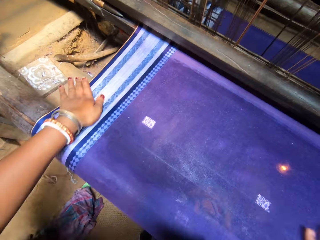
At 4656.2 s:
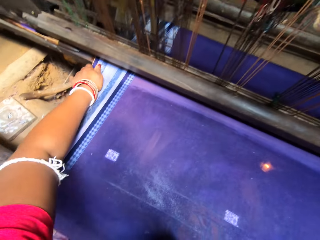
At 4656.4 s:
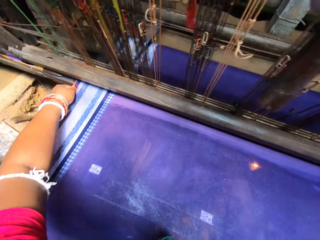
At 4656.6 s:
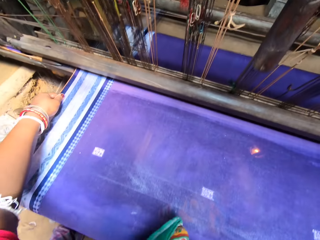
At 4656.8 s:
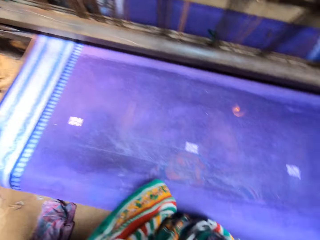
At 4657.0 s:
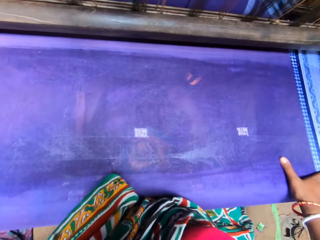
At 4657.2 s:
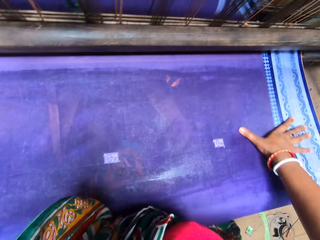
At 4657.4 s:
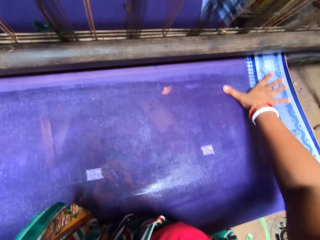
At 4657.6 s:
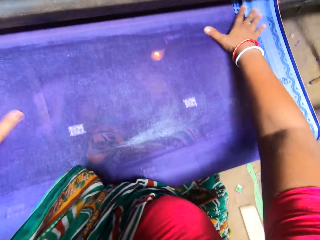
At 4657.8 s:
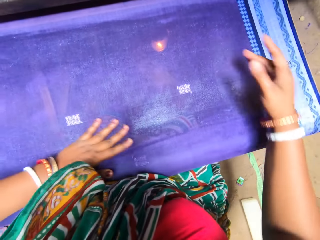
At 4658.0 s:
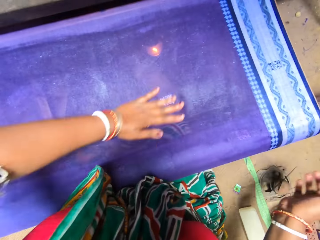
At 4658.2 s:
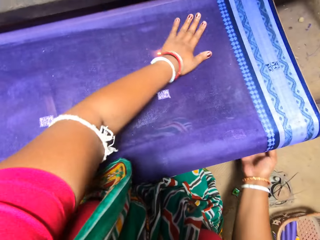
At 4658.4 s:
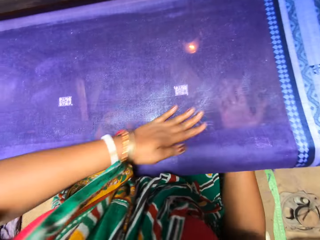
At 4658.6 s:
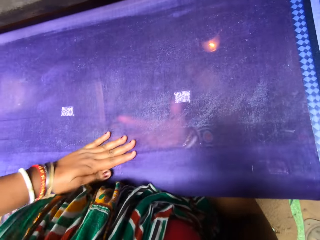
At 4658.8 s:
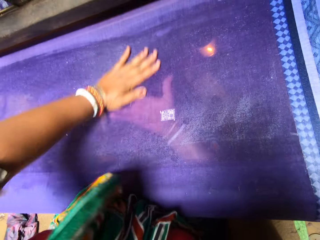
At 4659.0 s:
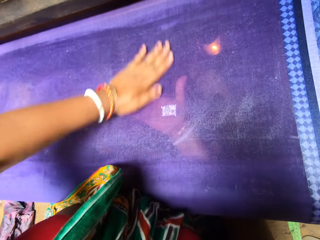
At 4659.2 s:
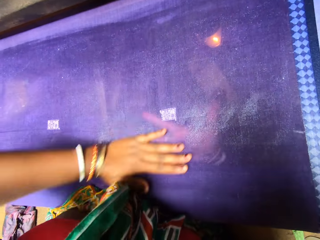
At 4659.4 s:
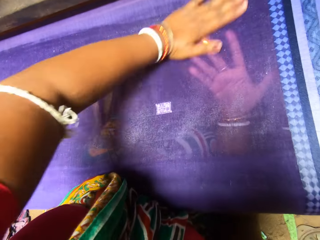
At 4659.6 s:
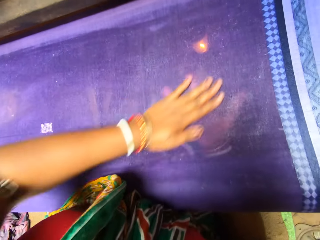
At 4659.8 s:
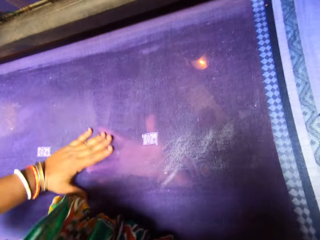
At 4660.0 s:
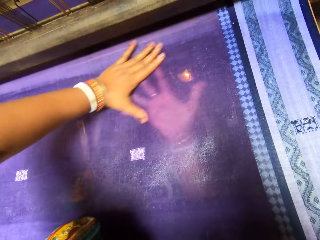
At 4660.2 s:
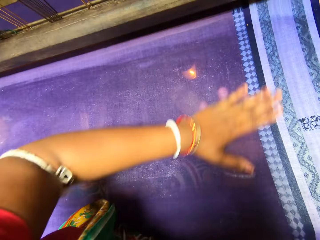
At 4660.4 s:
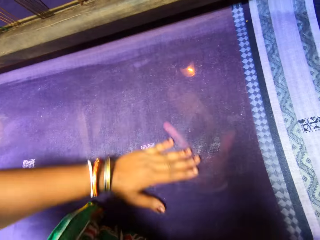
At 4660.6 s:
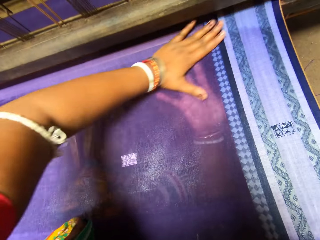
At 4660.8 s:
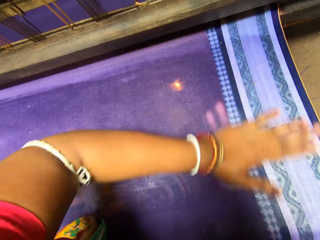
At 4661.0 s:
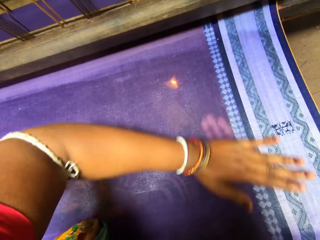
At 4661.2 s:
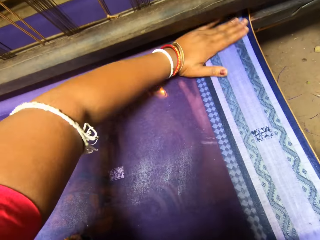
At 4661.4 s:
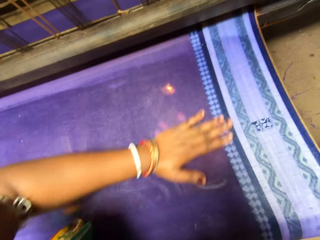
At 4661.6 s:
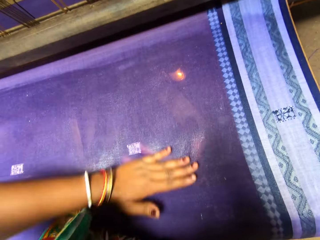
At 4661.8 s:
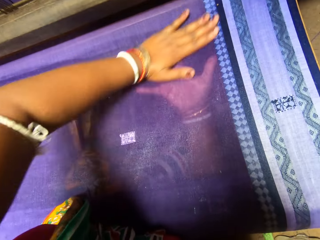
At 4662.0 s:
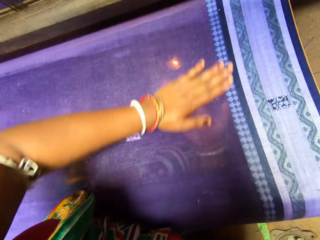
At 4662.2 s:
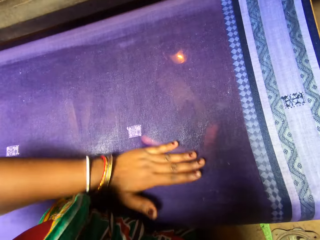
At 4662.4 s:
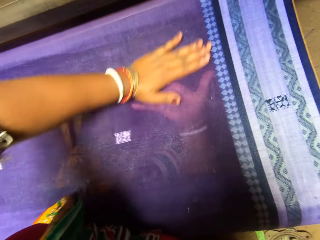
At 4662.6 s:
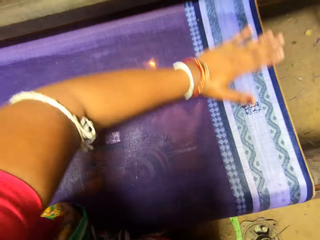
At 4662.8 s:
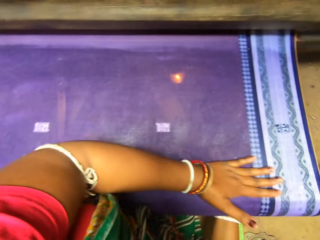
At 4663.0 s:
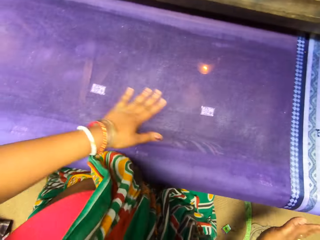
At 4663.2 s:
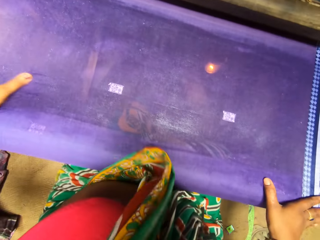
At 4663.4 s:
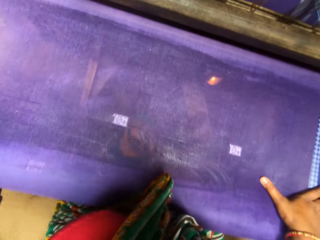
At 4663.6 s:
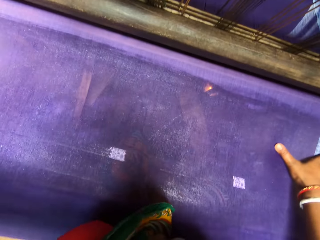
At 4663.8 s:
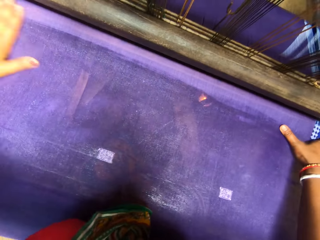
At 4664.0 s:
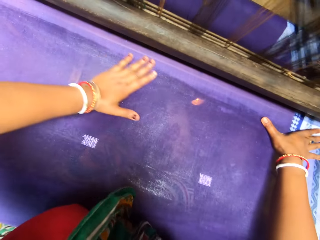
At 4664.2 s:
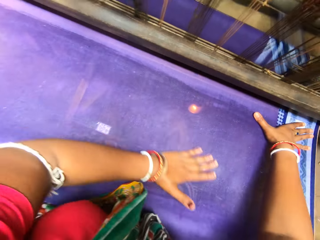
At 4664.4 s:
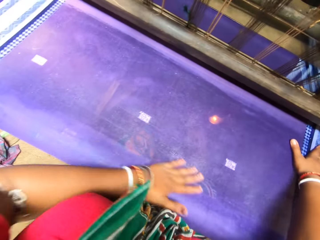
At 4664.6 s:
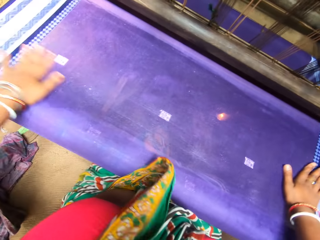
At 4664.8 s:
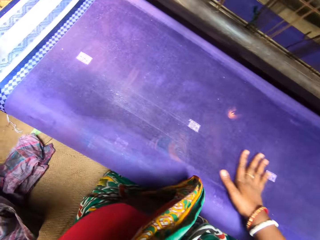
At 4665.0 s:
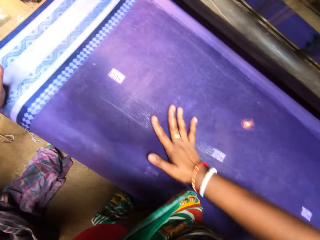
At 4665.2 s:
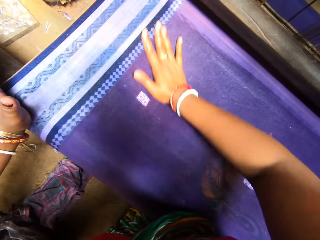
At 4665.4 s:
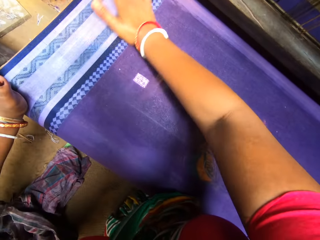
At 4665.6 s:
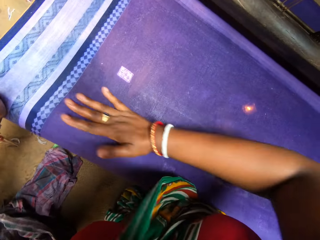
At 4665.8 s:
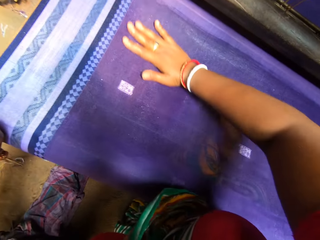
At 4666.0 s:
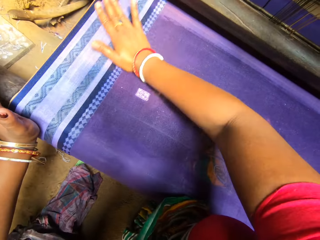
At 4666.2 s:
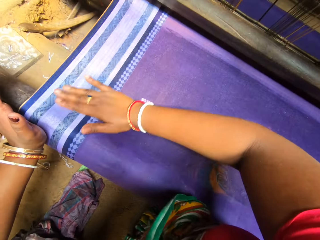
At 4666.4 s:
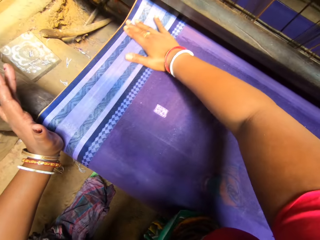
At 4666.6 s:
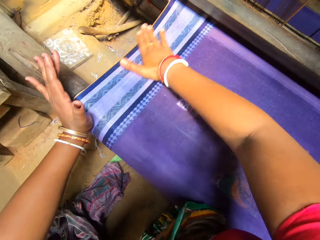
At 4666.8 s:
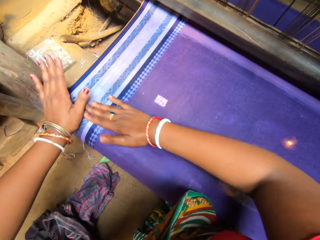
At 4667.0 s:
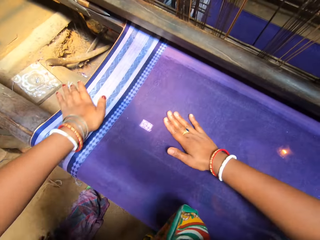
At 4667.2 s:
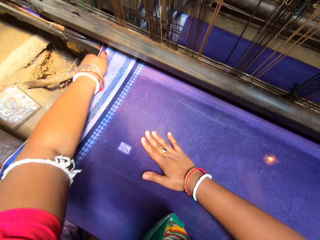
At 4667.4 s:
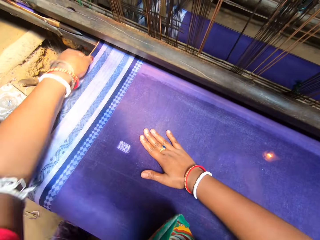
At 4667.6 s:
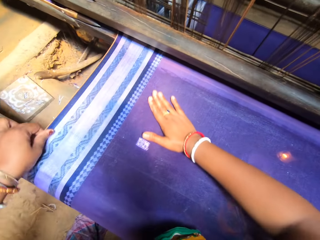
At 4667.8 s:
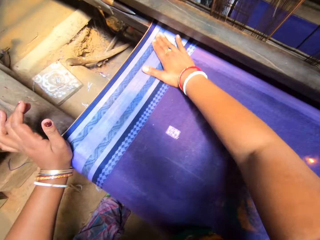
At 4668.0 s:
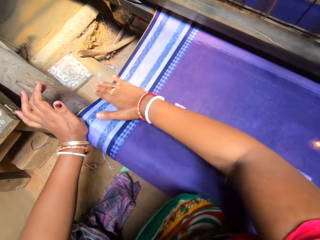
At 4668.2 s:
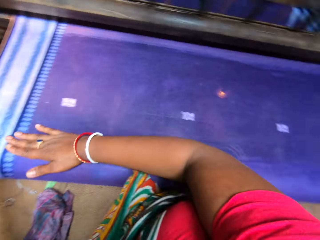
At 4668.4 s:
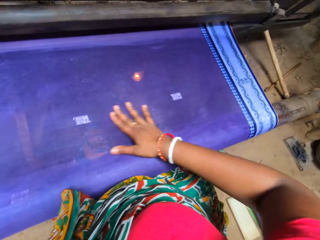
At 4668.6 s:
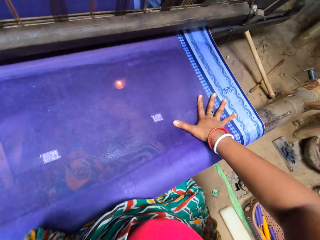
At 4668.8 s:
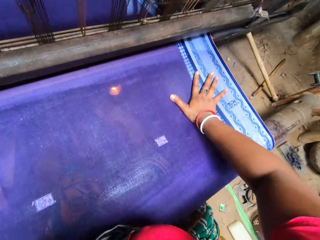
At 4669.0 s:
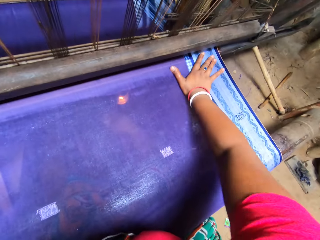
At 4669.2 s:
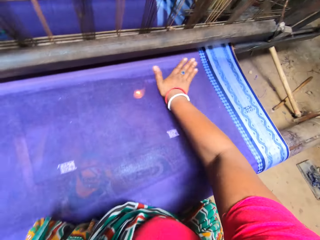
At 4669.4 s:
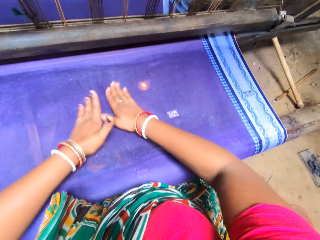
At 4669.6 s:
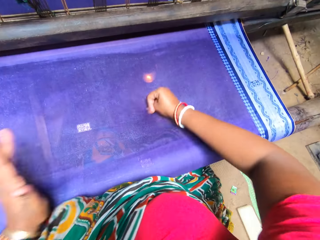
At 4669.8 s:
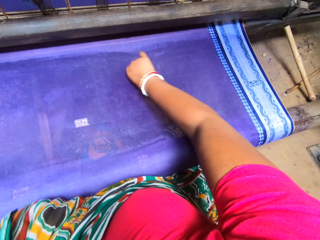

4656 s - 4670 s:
The camera wearer rubs the fabric's surface with their left hand. They rub the fabric's surface with their right hand. They rub the fabric's surface with their left hand. They rub the fabric's surface with both hands. They rub the fabric's surface with their right hand. They rub the fabric's surface with their left hand. They rub the fabric's surface with their right hand. They rub the fabric's surface with their left hand. They rub the fabric's surface with their right hand.

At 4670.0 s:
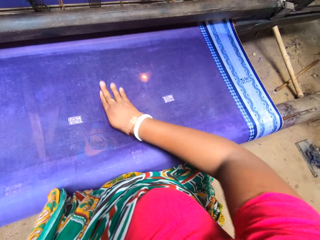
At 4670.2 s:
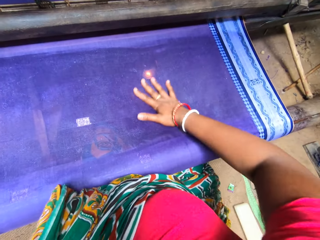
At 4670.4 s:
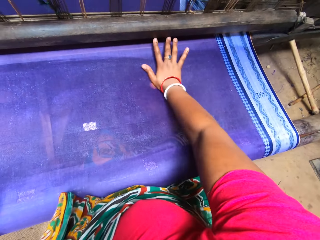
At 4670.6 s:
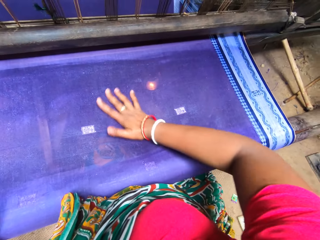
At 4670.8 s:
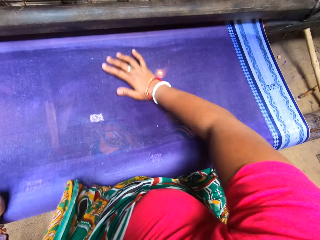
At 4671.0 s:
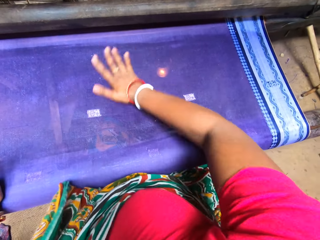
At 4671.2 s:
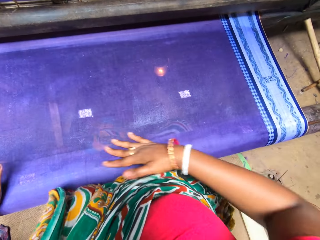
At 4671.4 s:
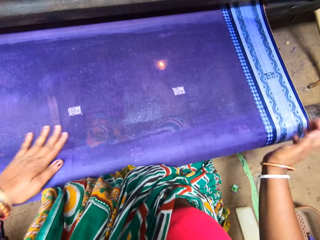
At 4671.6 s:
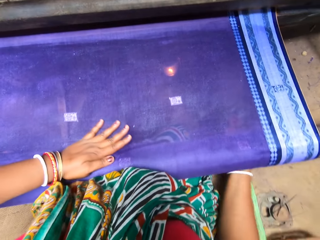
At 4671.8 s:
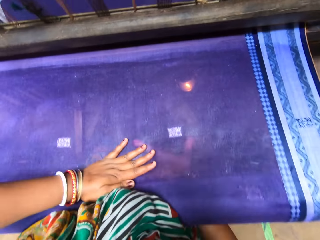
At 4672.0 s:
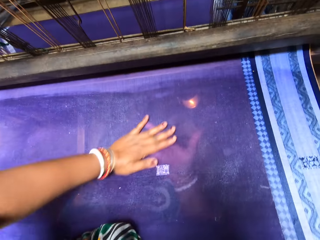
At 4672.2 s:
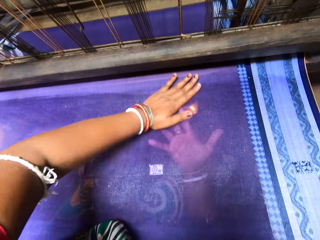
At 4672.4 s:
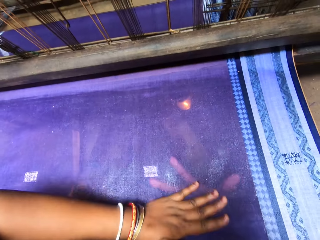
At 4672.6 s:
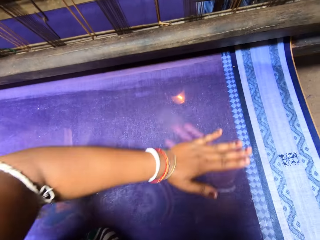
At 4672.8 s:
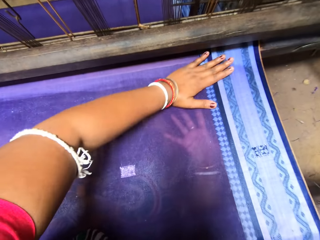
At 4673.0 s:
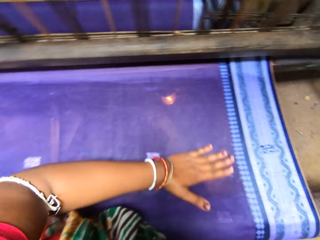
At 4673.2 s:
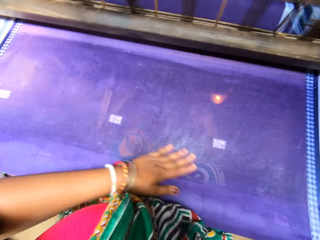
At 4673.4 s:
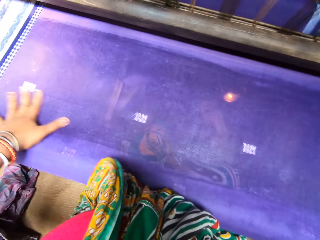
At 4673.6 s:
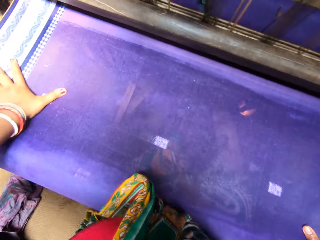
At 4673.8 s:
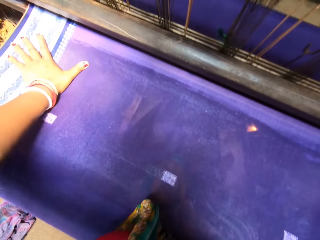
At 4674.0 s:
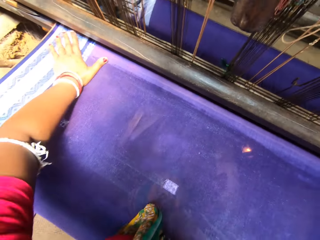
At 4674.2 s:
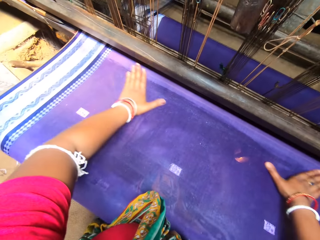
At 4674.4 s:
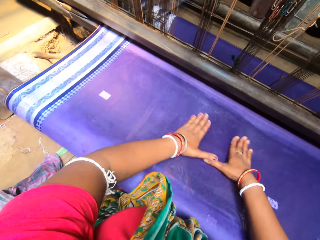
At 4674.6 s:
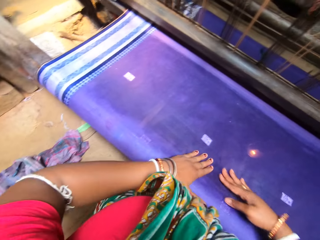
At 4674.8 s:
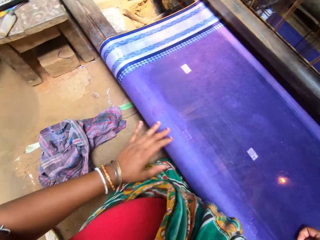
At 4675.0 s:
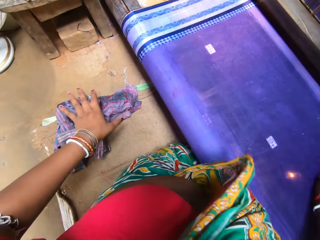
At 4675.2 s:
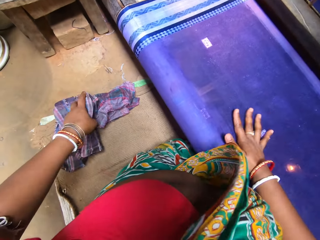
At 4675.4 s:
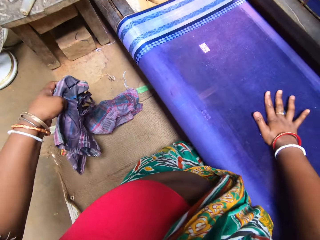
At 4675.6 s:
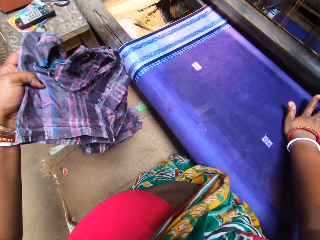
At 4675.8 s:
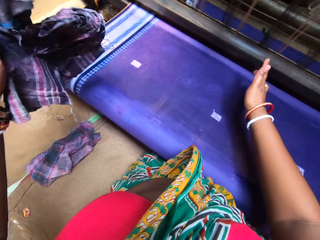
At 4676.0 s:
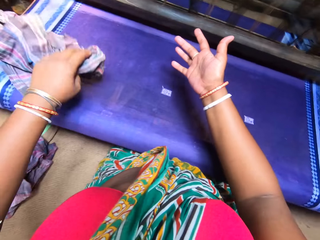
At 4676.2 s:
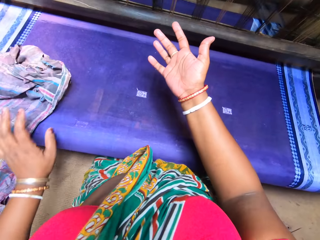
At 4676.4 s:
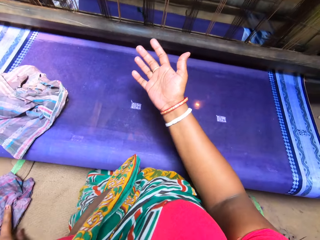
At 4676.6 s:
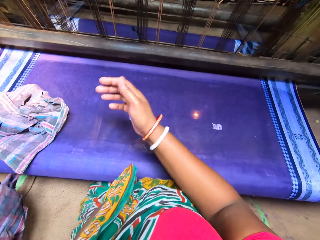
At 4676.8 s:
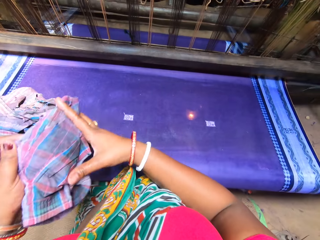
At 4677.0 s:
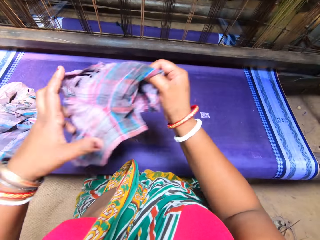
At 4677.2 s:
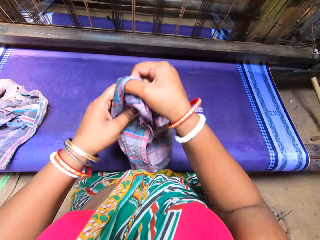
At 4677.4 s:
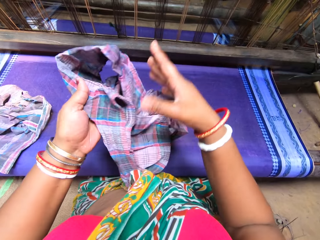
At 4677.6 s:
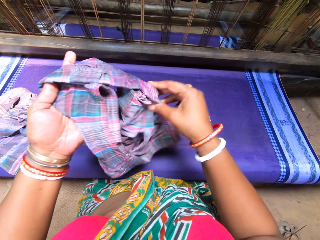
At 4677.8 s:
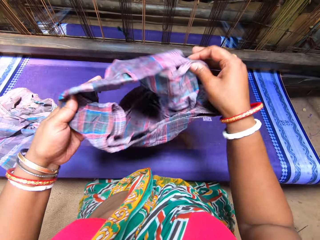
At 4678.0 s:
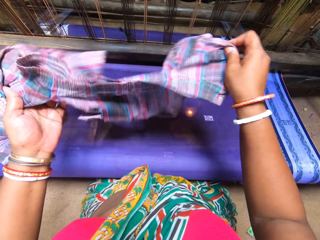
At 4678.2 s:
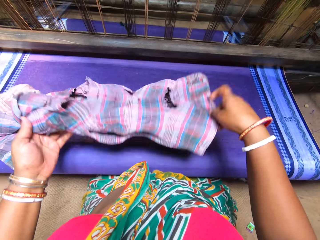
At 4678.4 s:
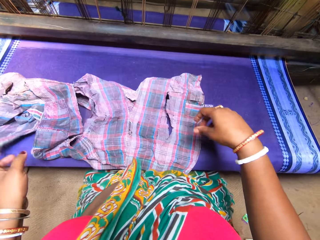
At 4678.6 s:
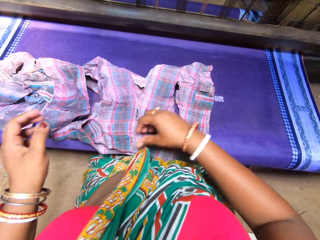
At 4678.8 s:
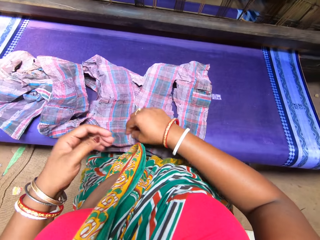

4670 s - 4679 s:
The camera wearer rubs the fabric's surface with her left hand. She rubs the fabric's surface with both hands. She rubs the fabric's surface with her left hand. She rubs the fabric's surface with both hands. She picks up the rag with her left hand. She drops the rag on the fabric with her left hand. She picks up the rag with her left hand. She passes the rag to her right hand. She unfolds the rag with both hands. She drops the rag on the fabric with both hands.
